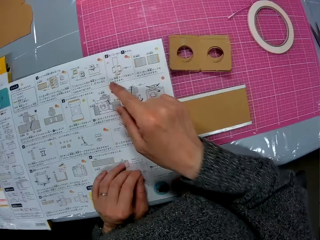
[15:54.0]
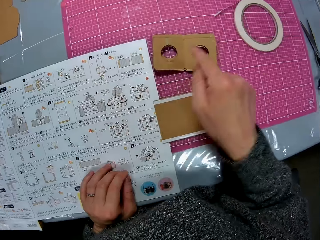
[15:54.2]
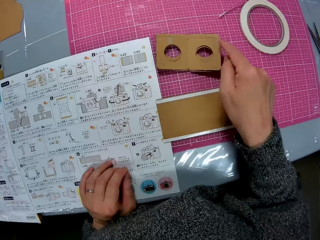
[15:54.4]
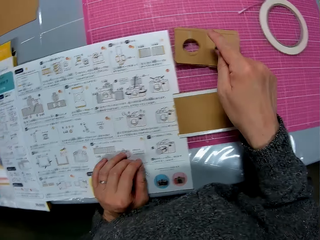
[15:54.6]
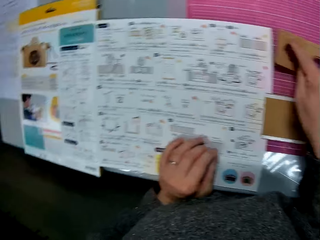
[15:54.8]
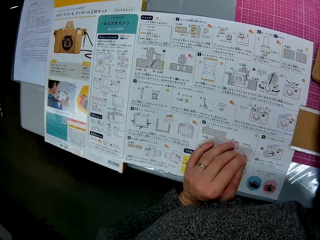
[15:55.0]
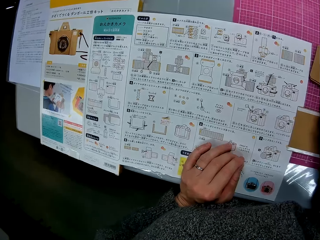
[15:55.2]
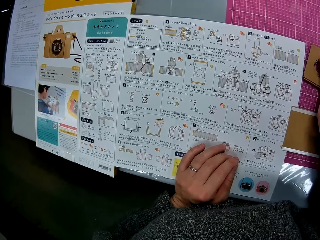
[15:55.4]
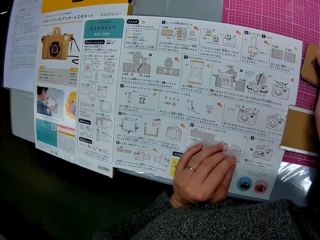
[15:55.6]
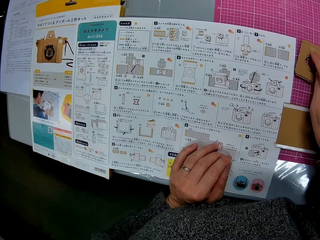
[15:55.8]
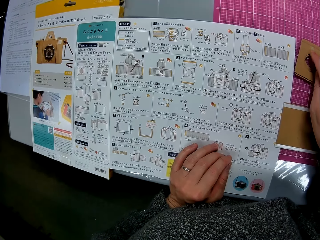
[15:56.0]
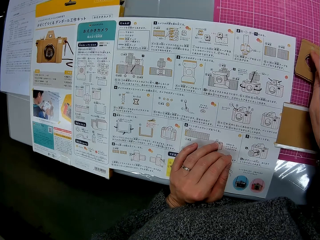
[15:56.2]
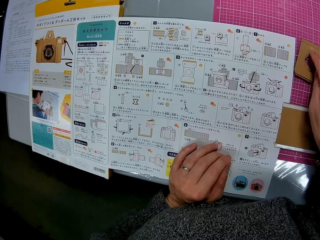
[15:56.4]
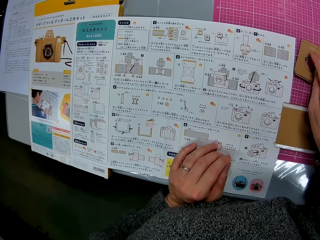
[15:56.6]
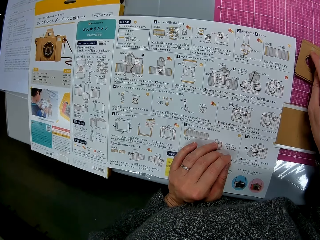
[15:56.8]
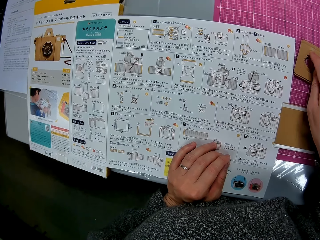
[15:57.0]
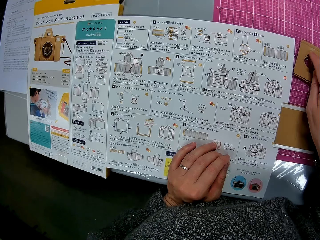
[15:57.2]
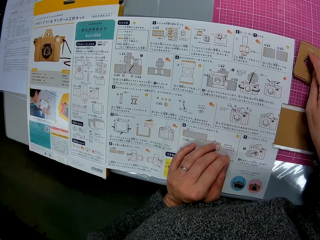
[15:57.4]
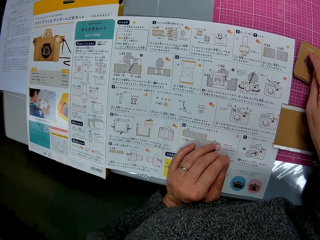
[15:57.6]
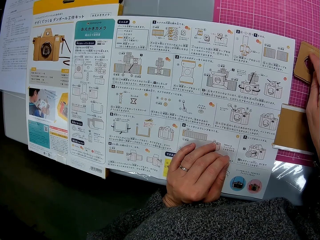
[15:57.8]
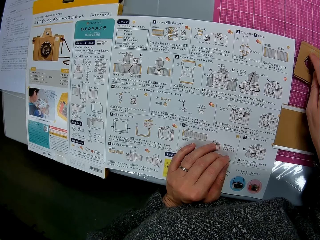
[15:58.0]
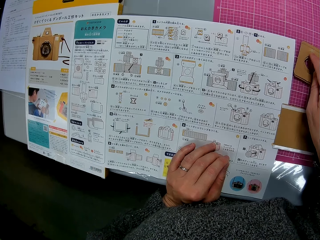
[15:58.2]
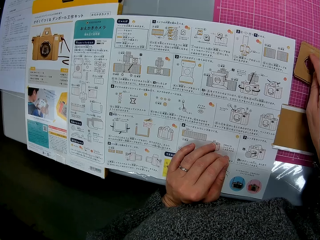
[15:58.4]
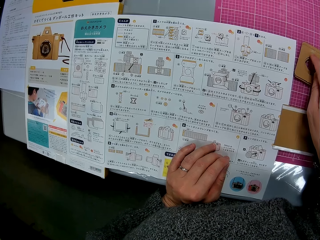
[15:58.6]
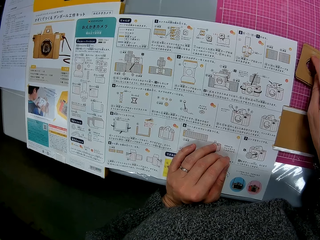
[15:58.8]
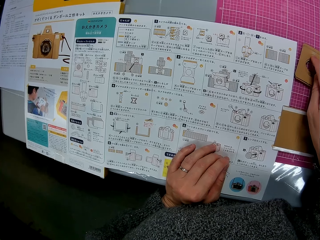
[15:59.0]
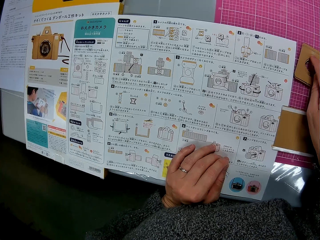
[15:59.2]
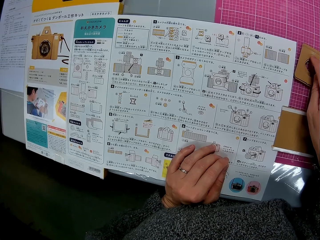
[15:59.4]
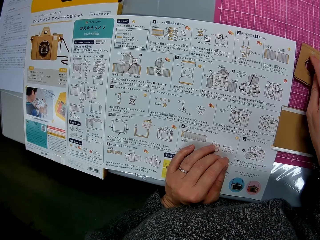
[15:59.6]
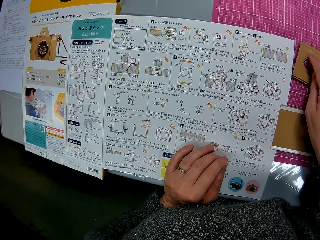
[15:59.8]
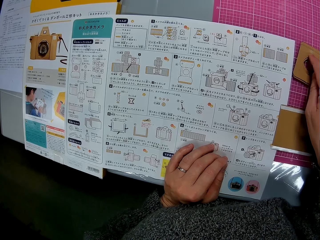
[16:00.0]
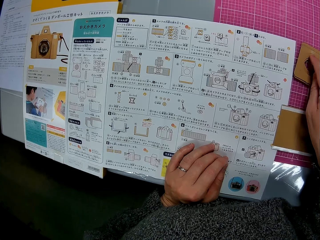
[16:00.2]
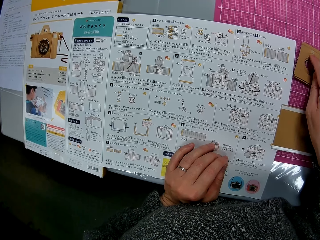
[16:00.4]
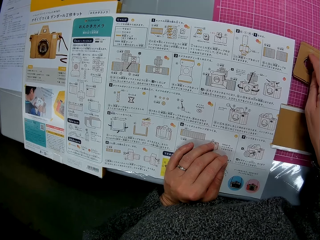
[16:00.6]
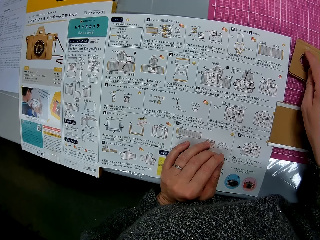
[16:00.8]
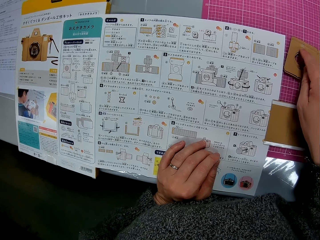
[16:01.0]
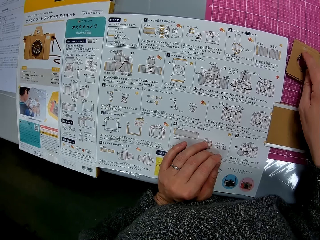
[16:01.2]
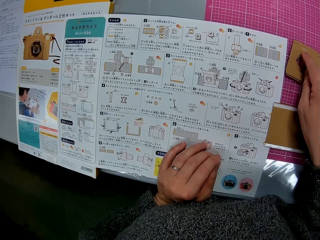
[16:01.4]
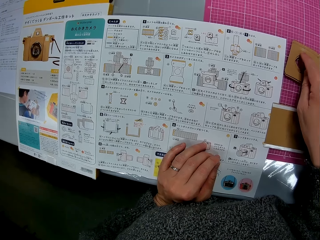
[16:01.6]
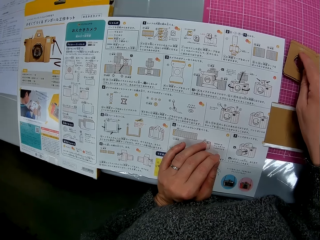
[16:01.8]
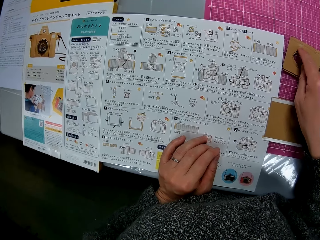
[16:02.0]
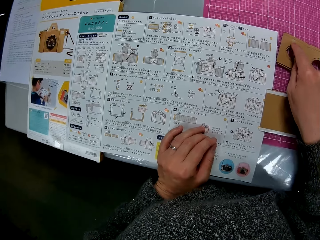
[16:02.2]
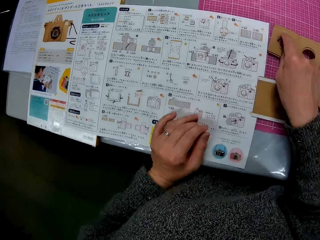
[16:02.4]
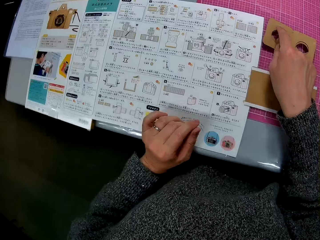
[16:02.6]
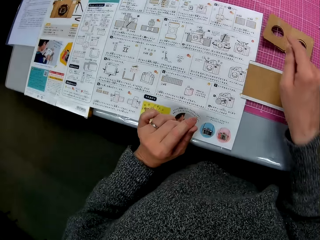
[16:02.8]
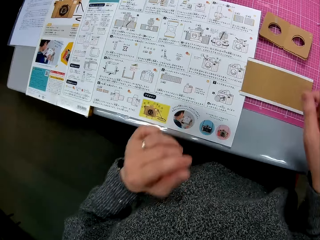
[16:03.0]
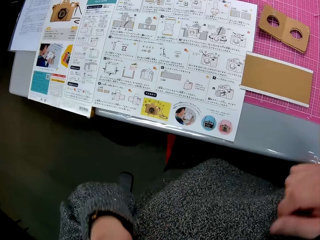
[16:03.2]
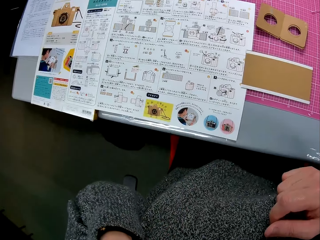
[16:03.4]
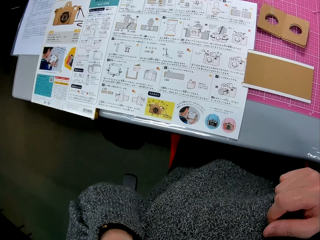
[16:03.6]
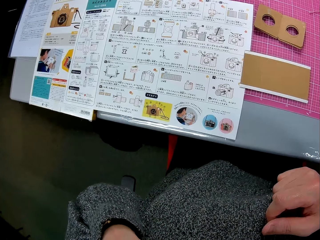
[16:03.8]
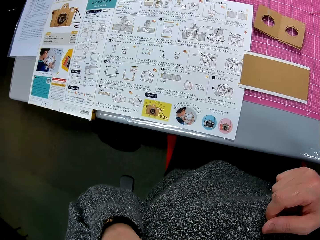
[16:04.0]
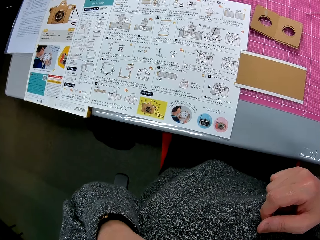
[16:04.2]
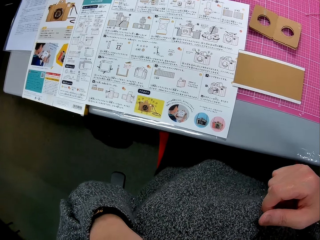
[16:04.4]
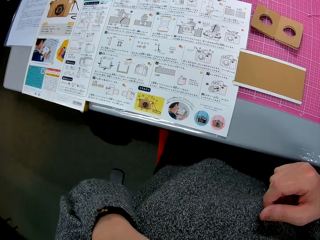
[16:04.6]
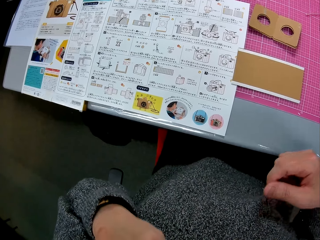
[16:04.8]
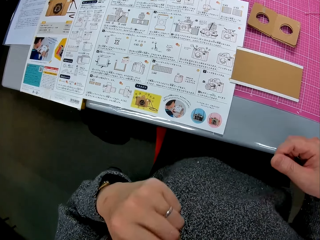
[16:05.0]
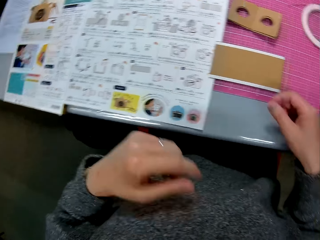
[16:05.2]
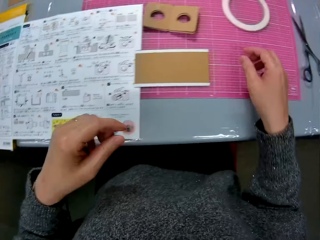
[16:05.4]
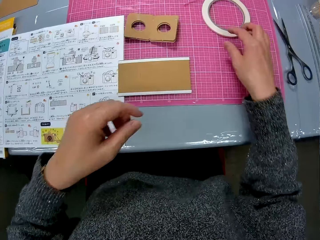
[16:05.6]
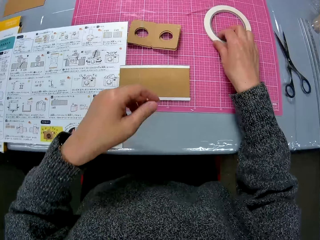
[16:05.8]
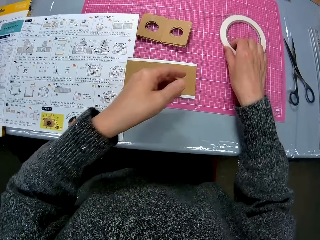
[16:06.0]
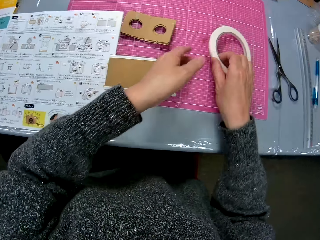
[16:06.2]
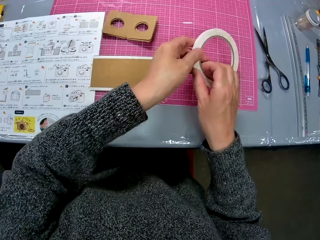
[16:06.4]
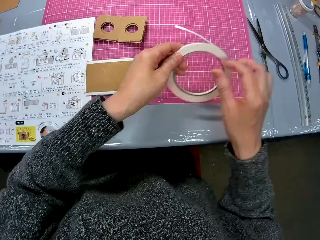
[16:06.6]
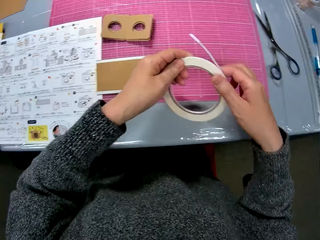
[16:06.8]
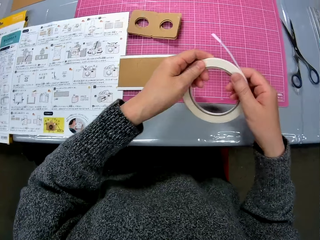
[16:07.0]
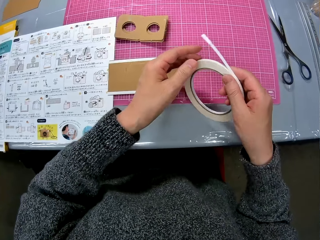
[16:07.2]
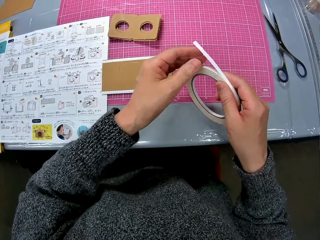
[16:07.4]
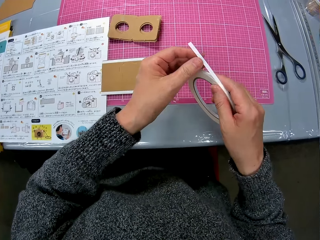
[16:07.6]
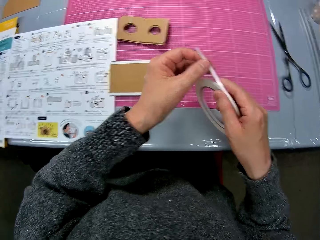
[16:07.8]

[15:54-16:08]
The camera wearer looks away from the manual. She moves her hand away from the manual. She moves her hand forwards. She stares at the manual. She touches the cardboard on the table with her right hand. She moves her hand towards her. She moves her hand towards her face. She stares at the manual. She touches her face. She lowers her hands towards the table. She holds the masking tape with her hand and pulls the masking tape towards her. She picks up the cello tape from the table. She holds the masking tape with both her hands.

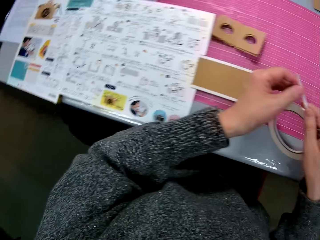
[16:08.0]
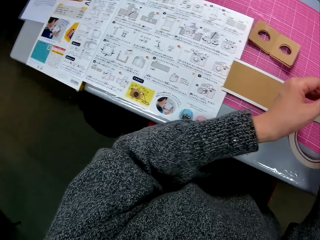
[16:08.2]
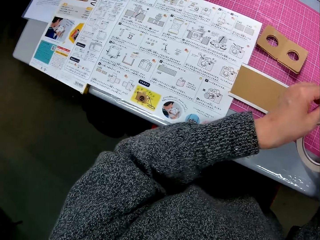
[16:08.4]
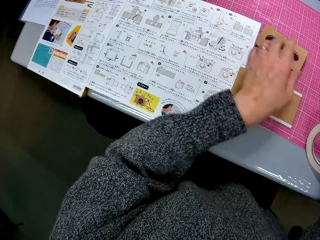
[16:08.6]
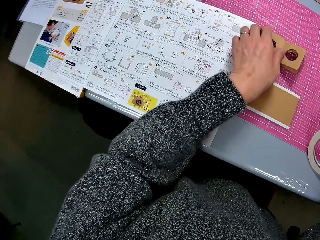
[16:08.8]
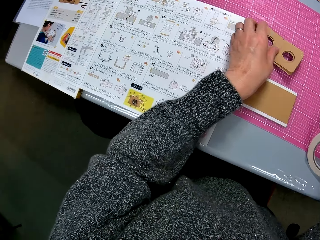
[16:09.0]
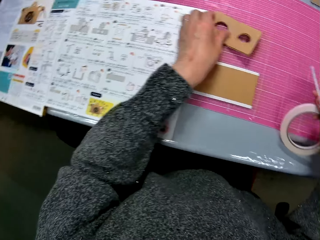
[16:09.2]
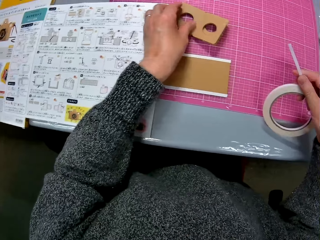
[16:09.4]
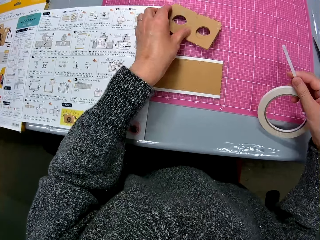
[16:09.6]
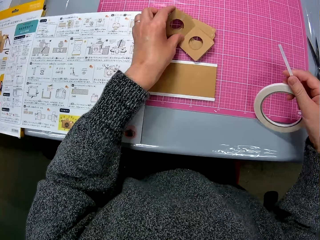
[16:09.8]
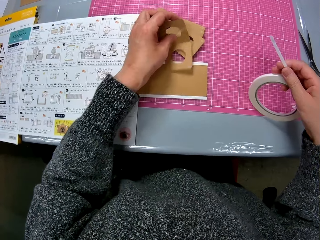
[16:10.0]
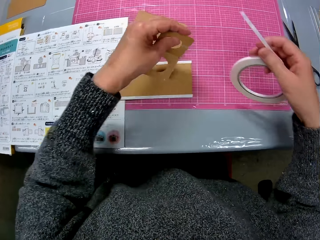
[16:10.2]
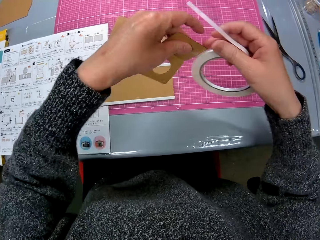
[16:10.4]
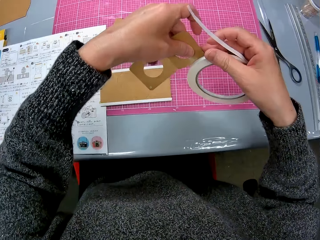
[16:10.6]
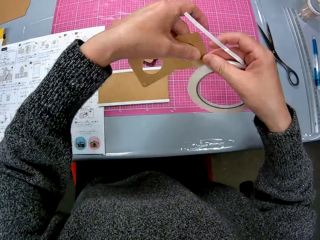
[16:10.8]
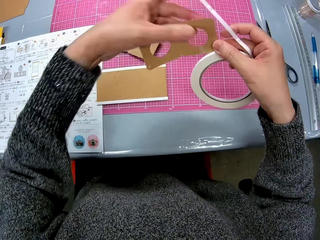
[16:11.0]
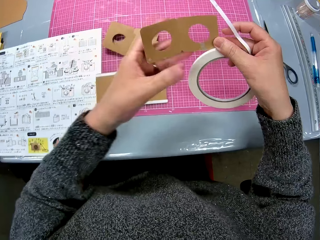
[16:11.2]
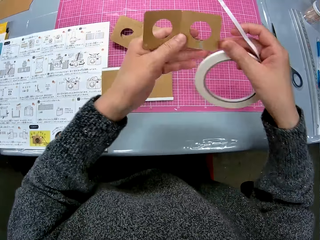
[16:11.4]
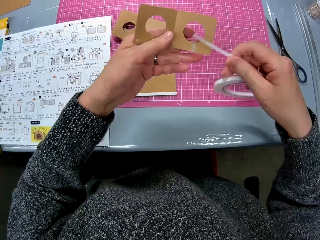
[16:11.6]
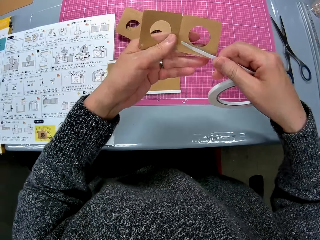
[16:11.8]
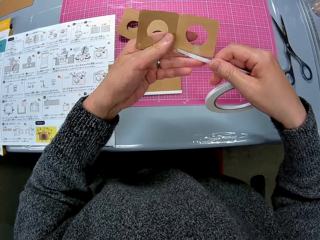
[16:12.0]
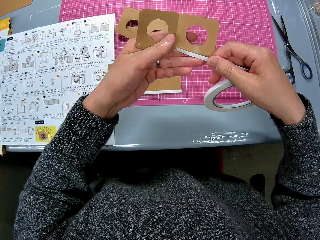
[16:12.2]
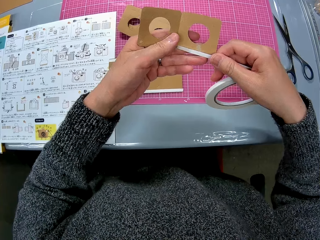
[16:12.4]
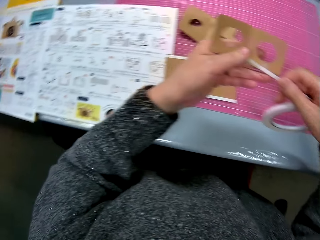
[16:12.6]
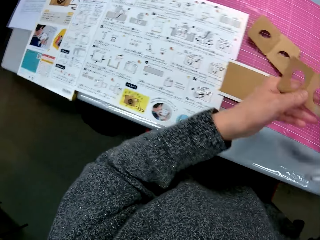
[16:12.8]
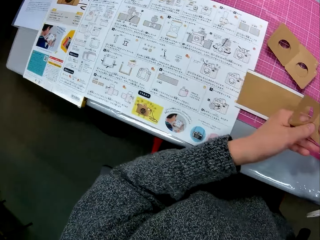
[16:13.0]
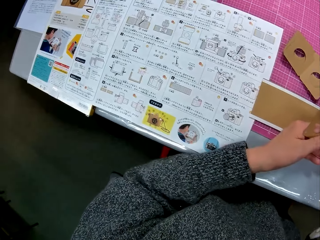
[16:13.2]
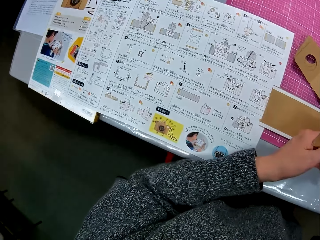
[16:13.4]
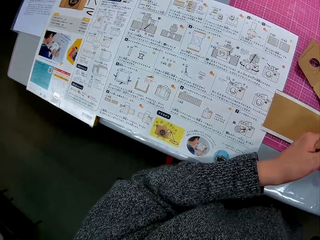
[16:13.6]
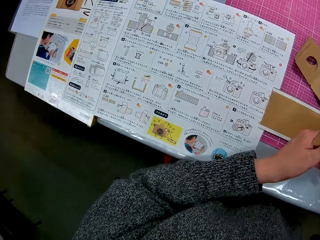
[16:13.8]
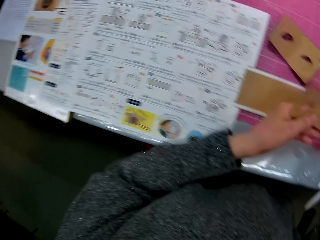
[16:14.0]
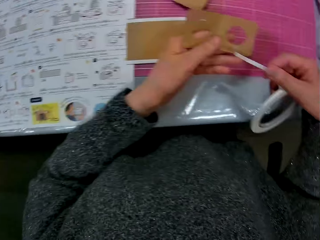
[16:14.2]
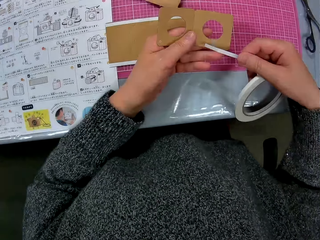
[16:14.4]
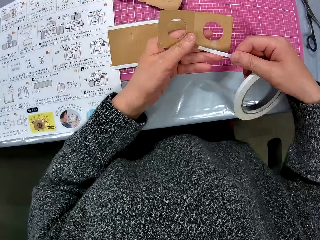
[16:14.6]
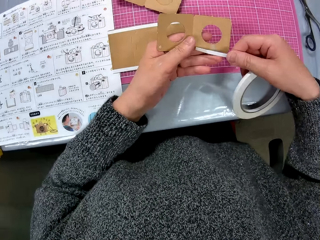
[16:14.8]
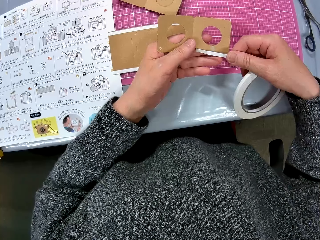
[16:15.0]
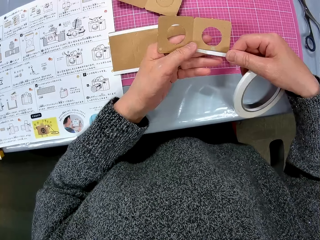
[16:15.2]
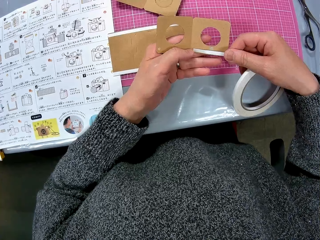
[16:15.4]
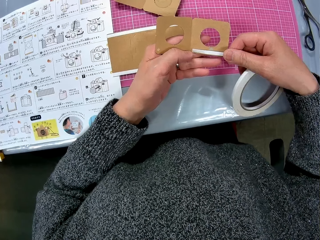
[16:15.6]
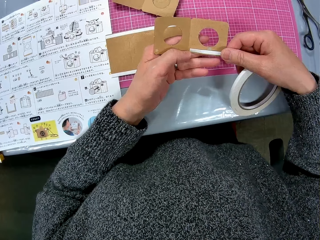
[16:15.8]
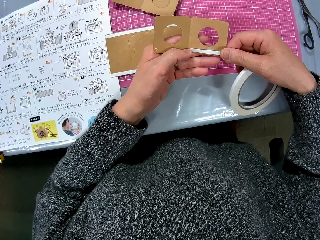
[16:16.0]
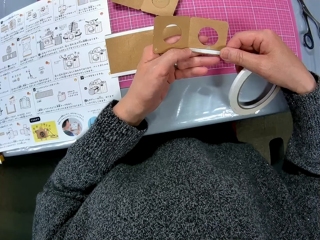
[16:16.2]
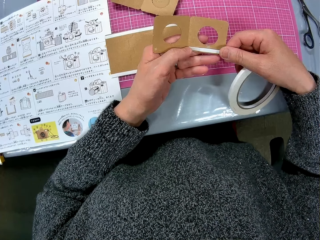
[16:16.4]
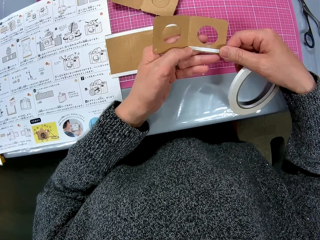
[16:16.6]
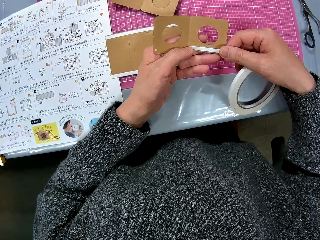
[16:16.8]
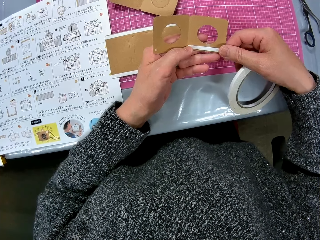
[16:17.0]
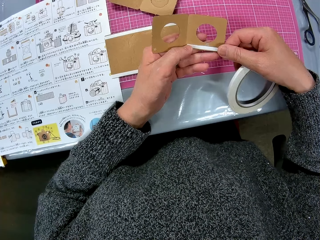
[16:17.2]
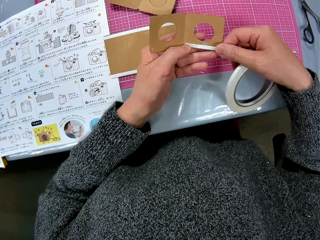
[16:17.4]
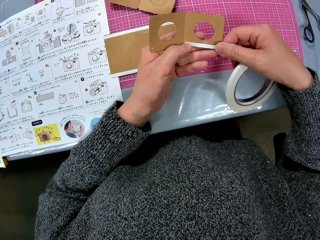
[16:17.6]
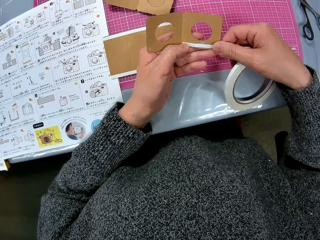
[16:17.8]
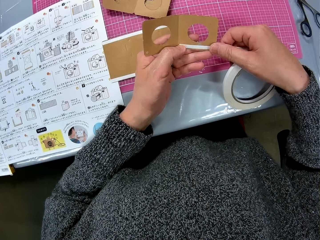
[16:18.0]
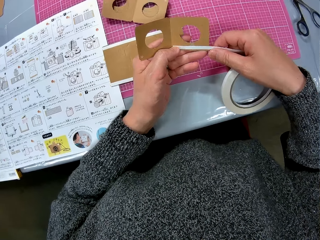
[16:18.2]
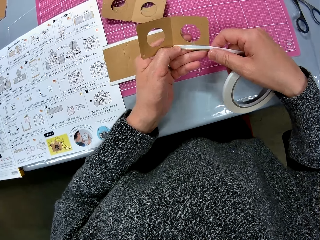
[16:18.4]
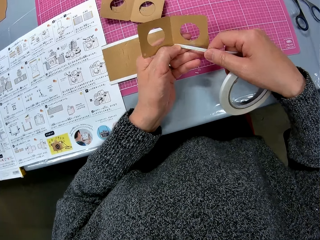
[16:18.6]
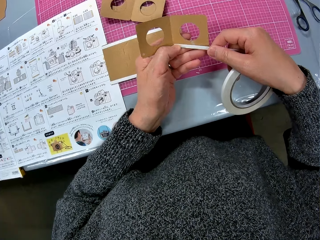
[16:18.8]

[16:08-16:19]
The camera wearer pulls on the masking tape with her hand. She stares at the manual. She moves her hand towards the cardboard pieces on the table. She looks away from the manual. She picks up the fourth cardboard from the sheet with her hand. She lifts up the piece towards the masking tape. She places the cello tape on the cardboard. She stares at the manual. She goes through the manual on the table. She looks at the piece. She places the cello tape on the cardboard.
